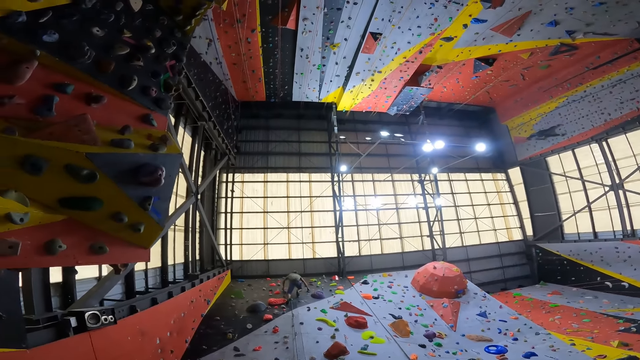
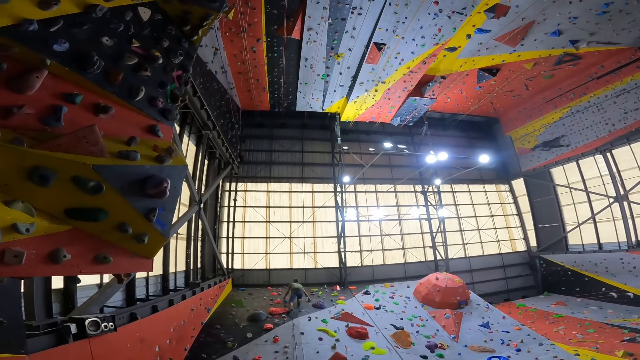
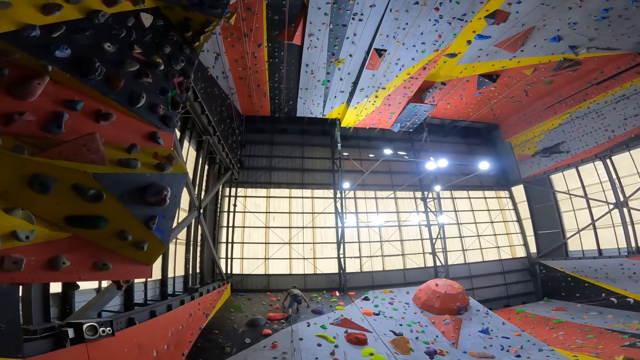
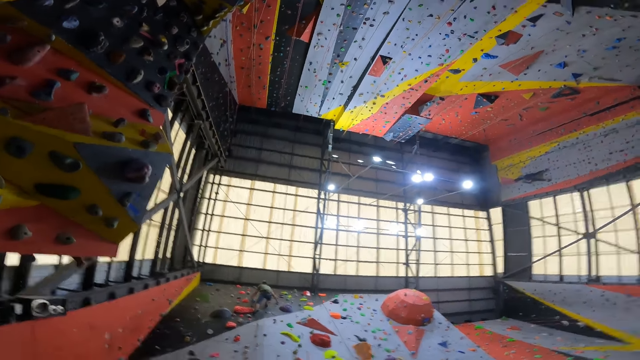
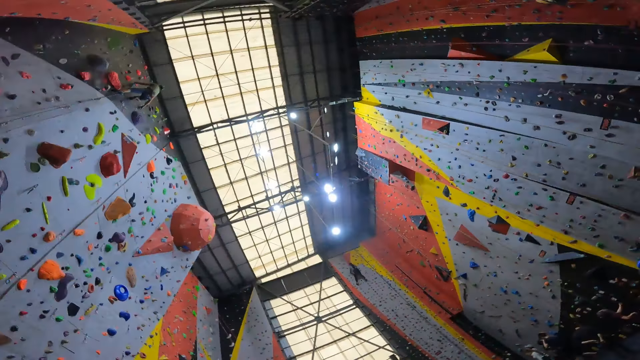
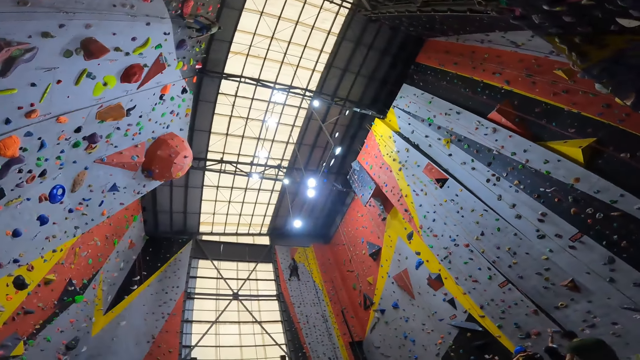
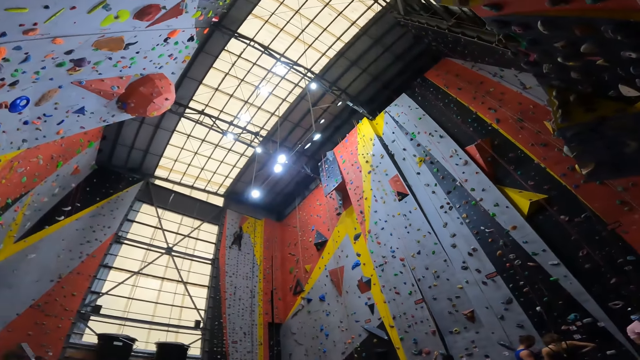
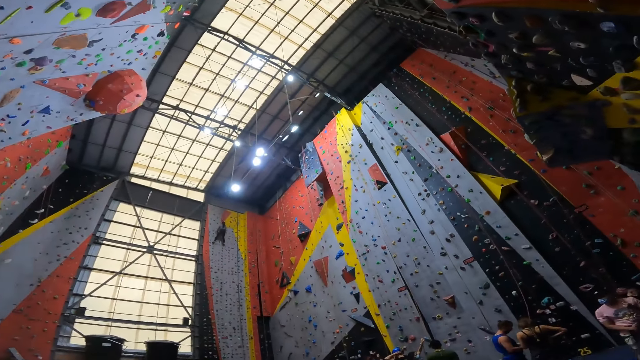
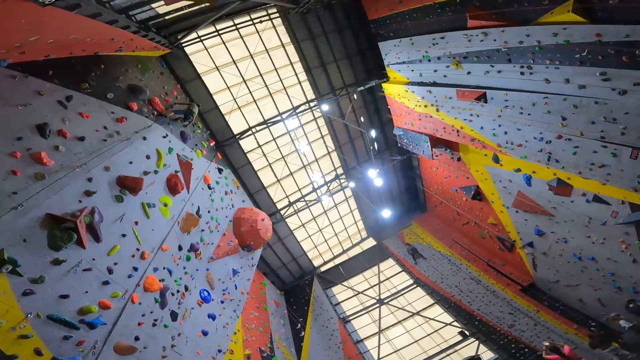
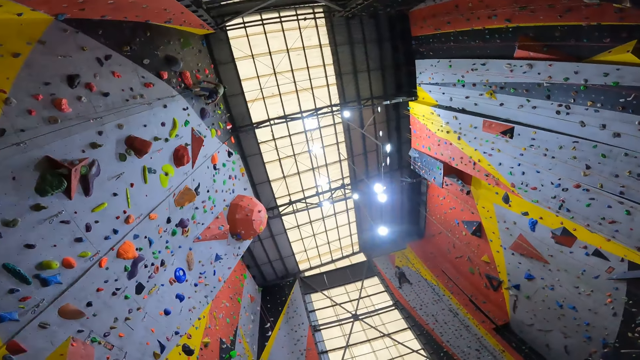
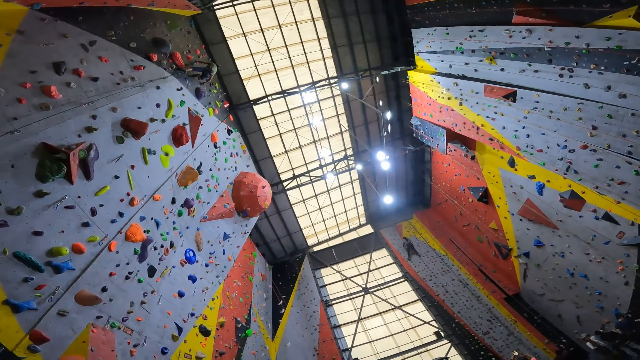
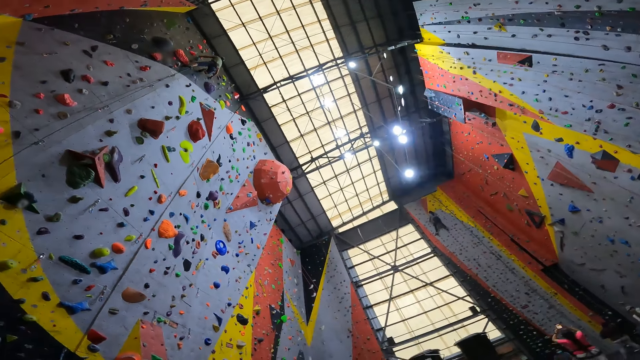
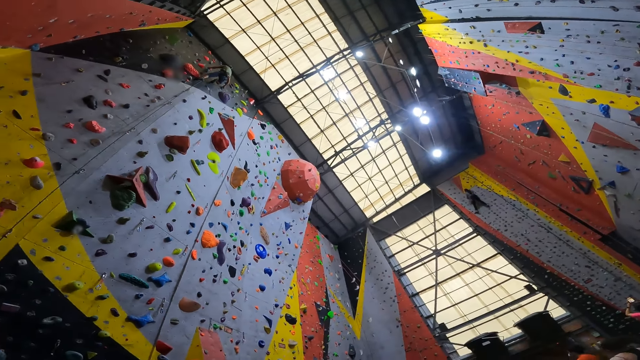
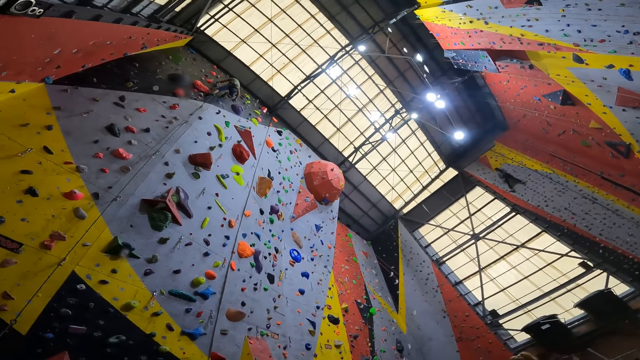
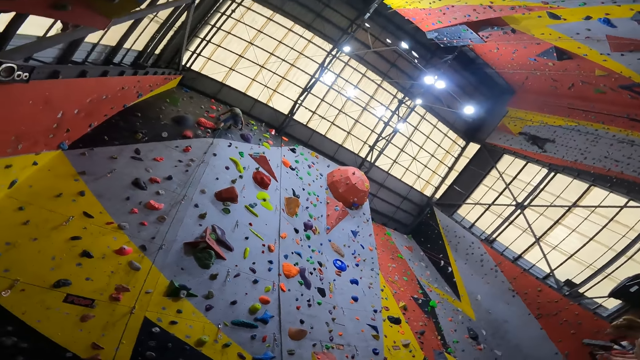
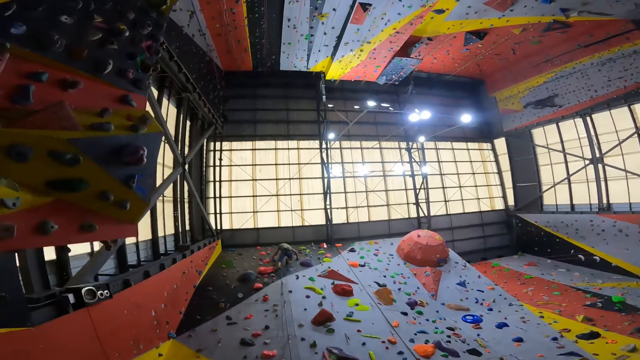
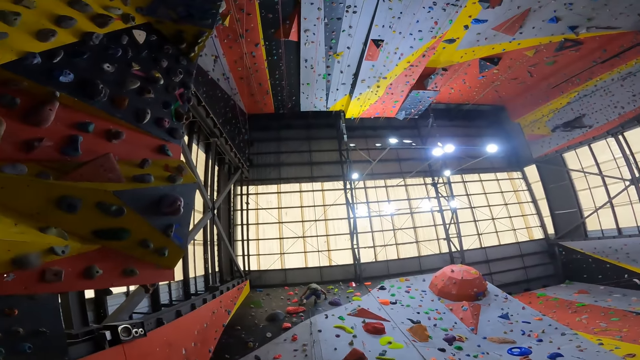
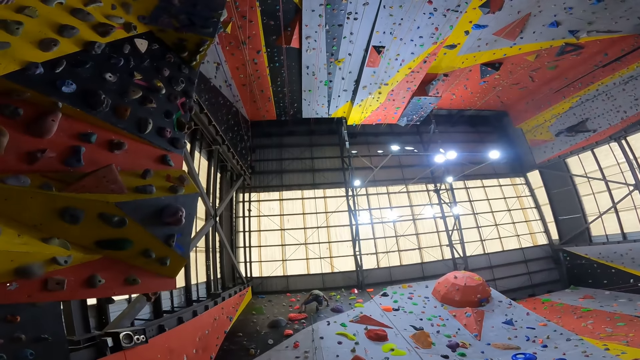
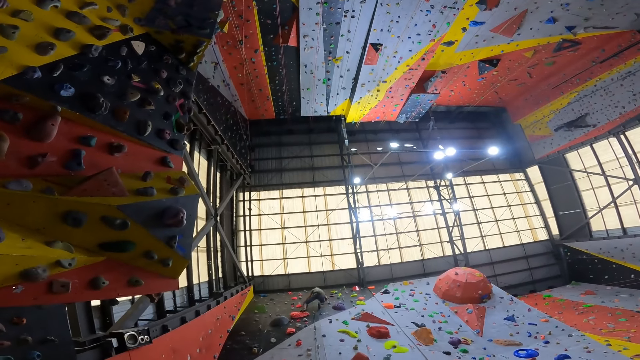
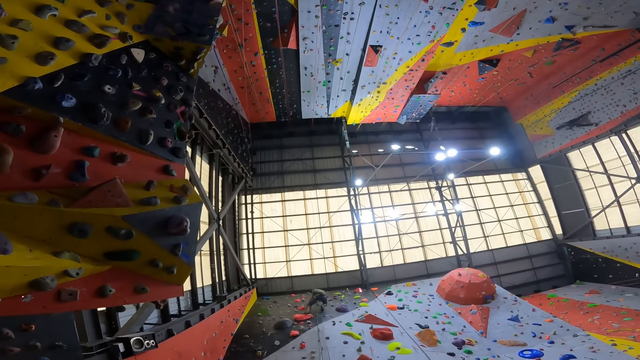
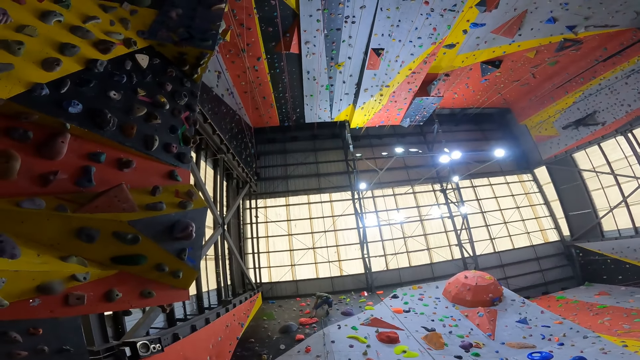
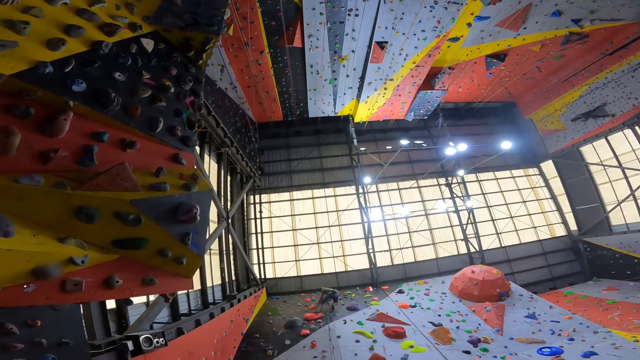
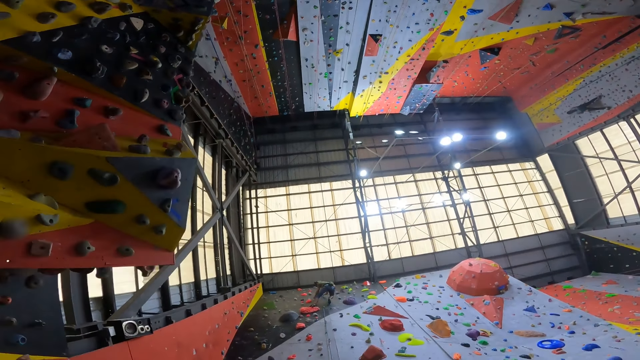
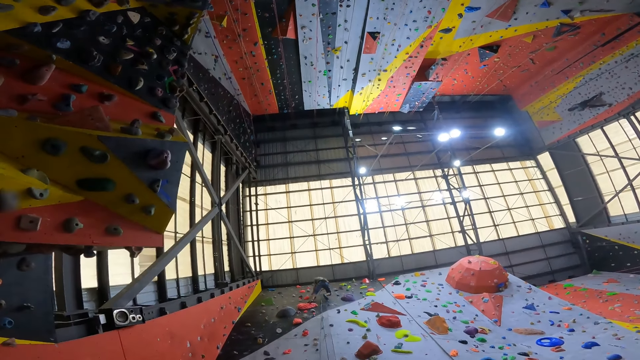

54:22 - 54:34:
The camera wearer stares up on the walls. They look around the room.

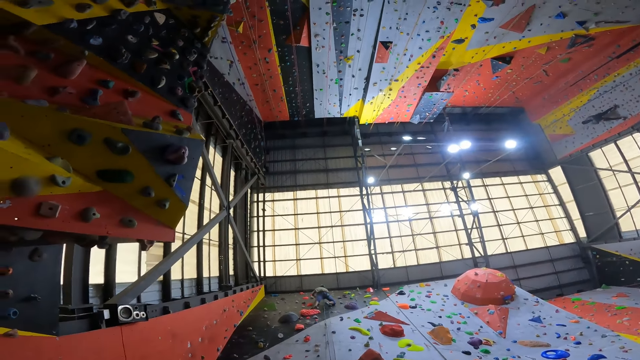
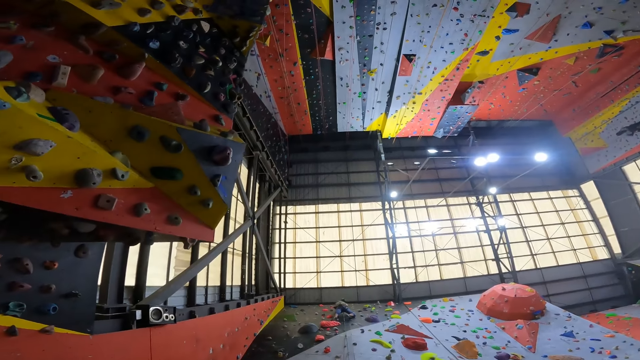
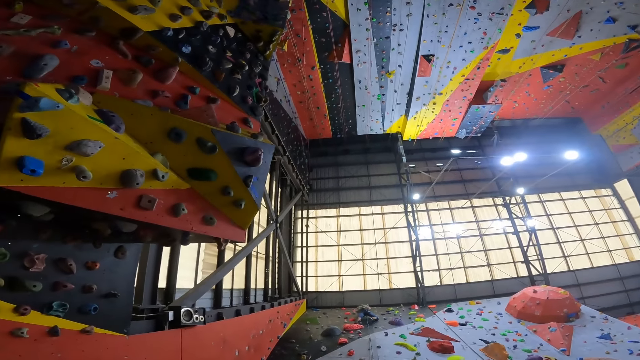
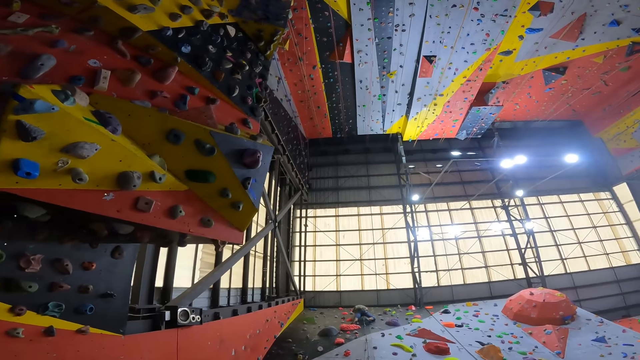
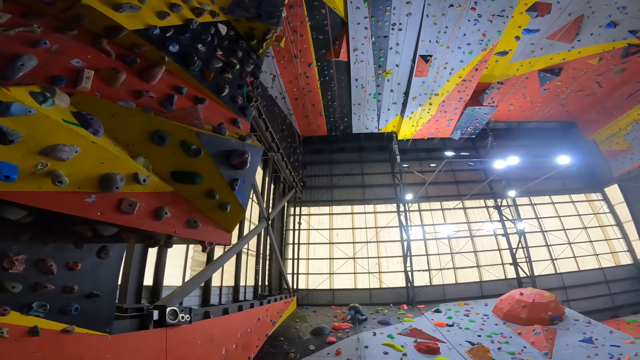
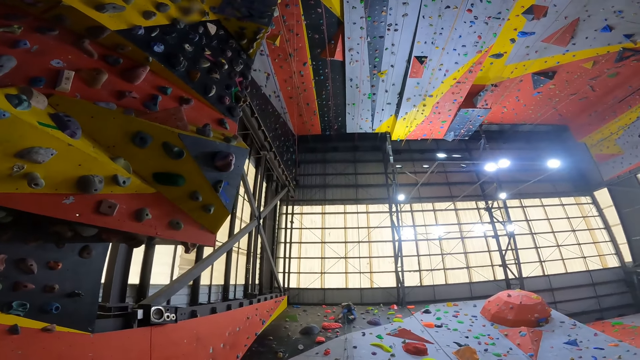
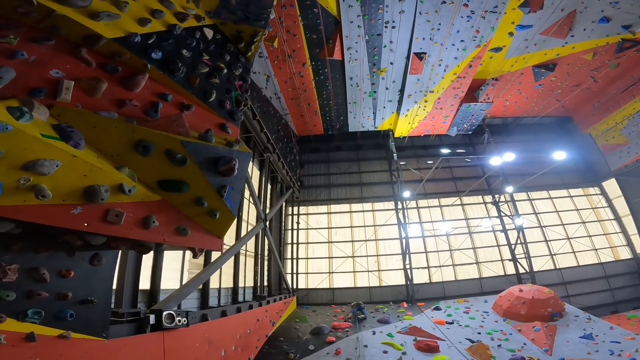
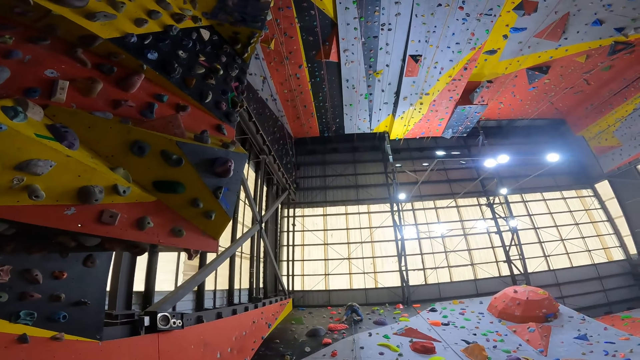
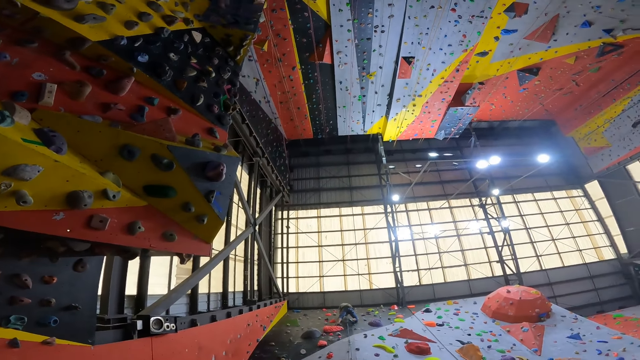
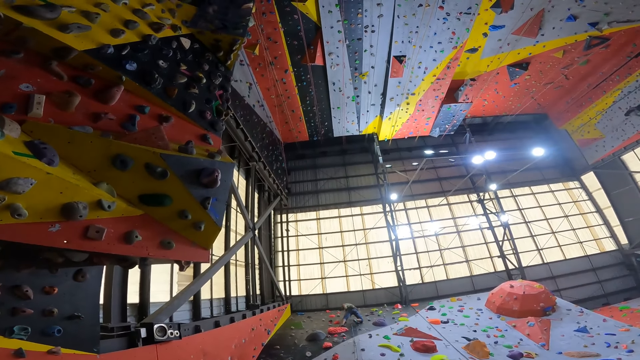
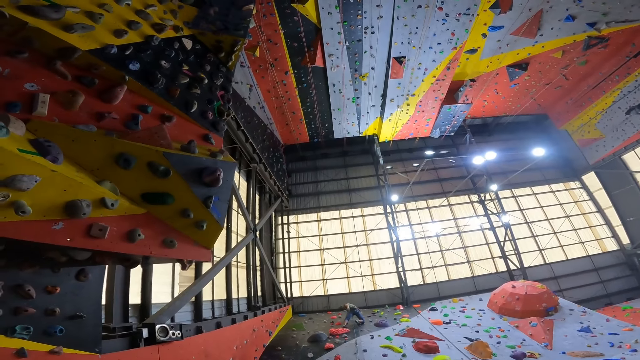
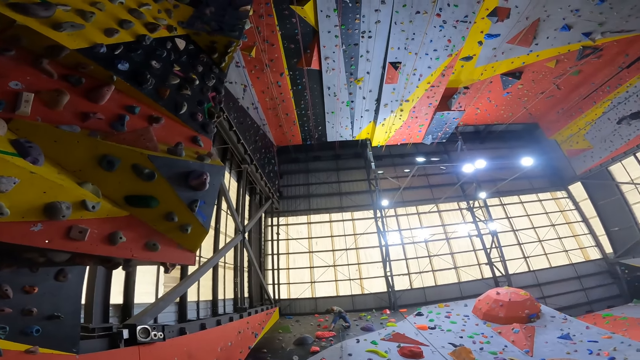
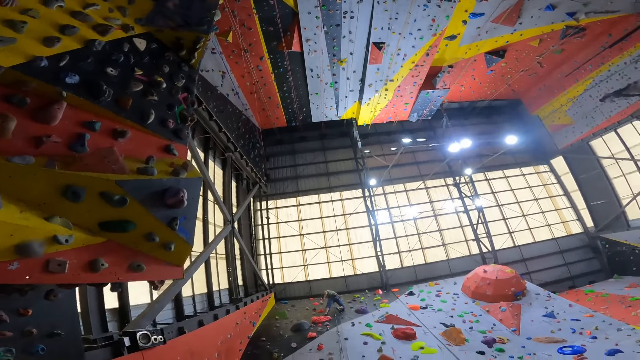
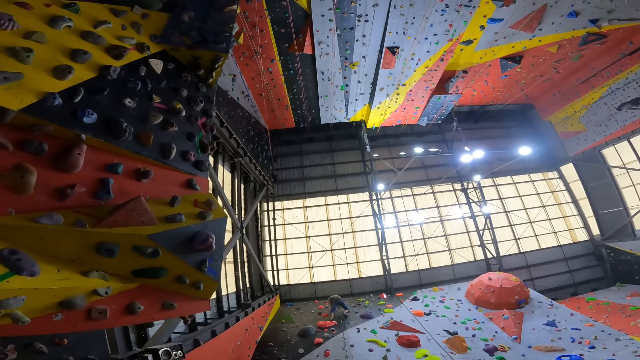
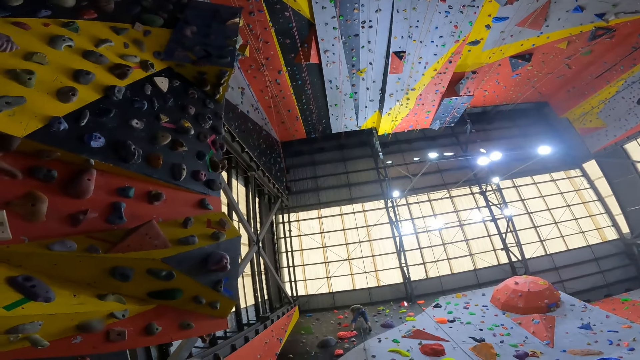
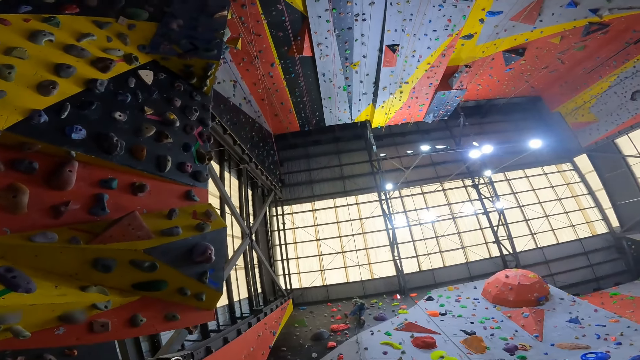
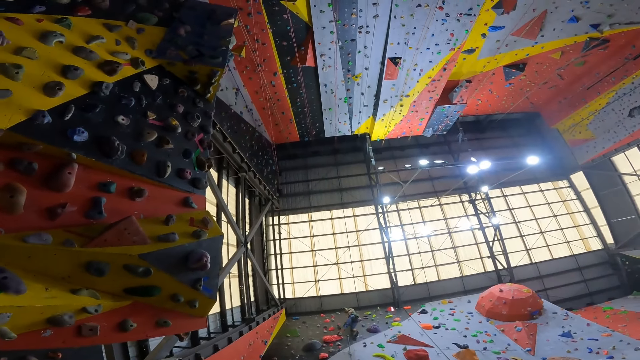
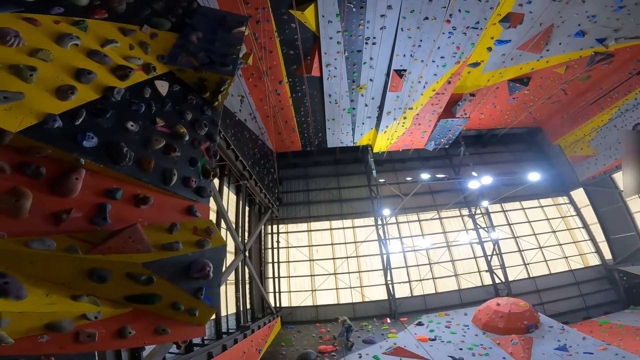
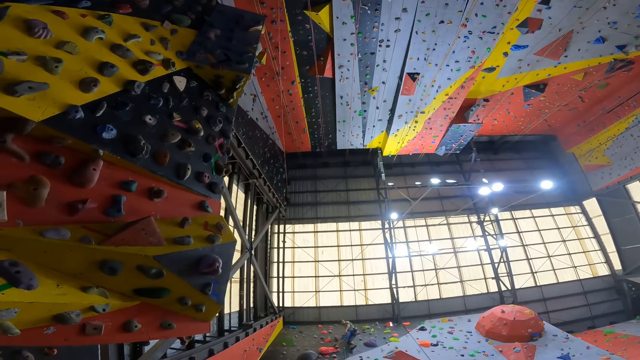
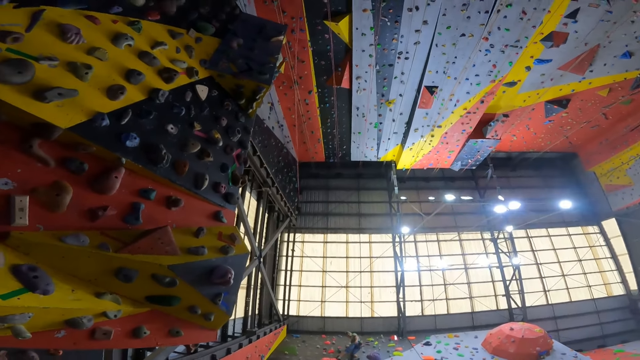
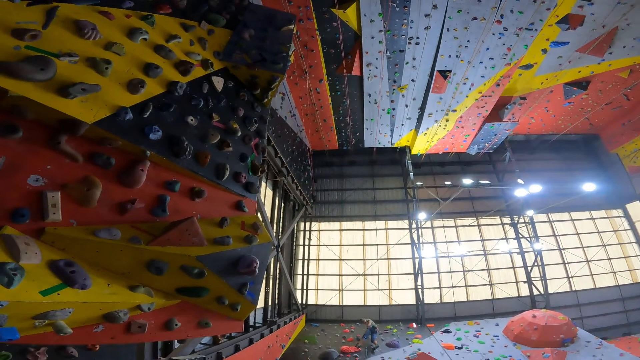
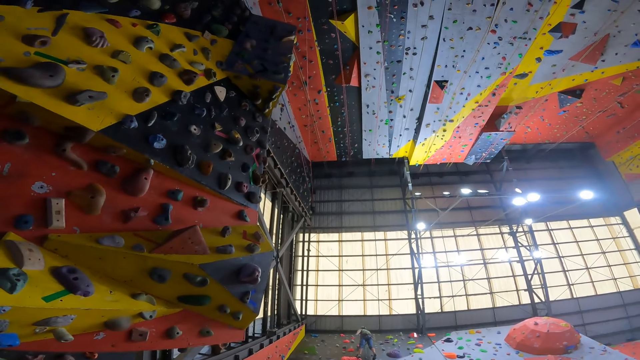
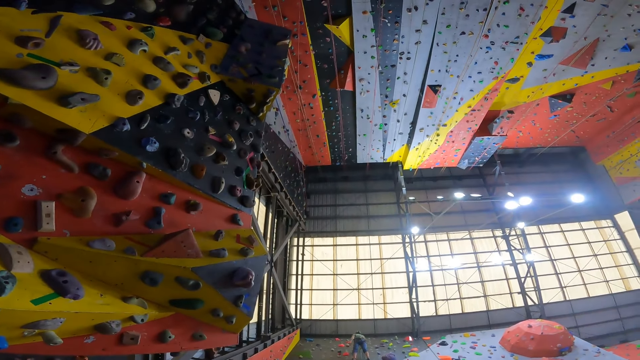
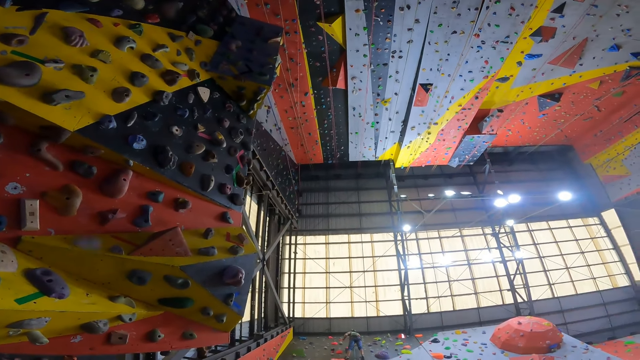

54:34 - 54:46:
A man gestures and converses with the camera wearer up on the wall. The camera wearer looks at the man climb the wall.
